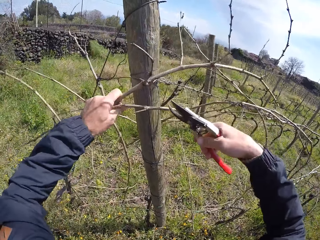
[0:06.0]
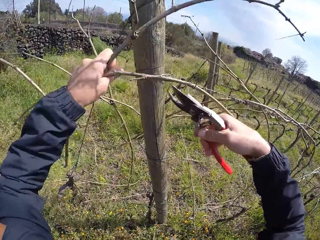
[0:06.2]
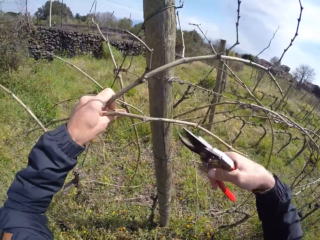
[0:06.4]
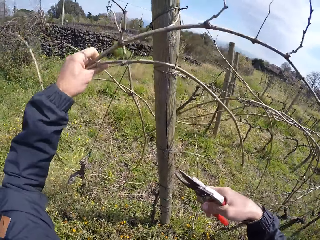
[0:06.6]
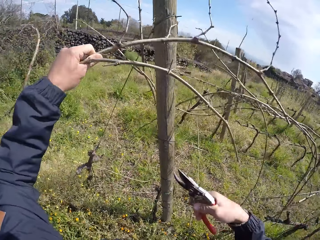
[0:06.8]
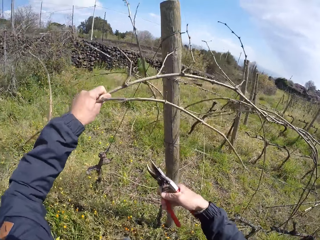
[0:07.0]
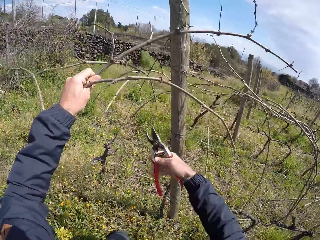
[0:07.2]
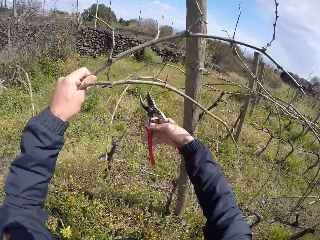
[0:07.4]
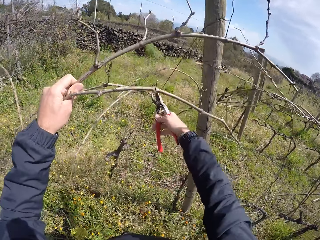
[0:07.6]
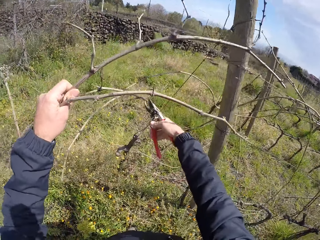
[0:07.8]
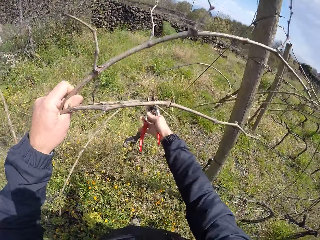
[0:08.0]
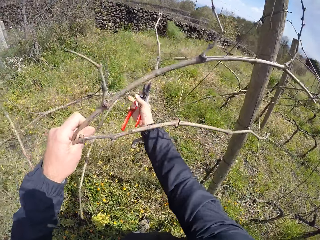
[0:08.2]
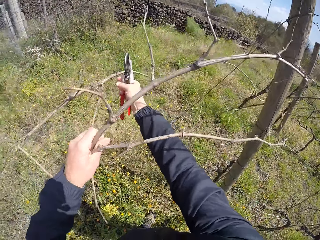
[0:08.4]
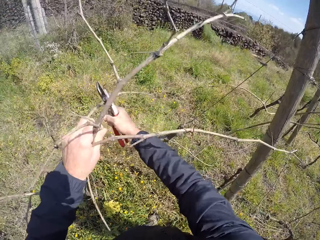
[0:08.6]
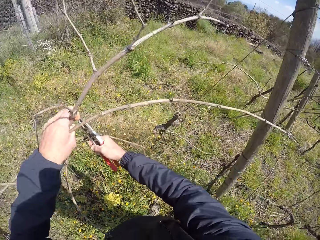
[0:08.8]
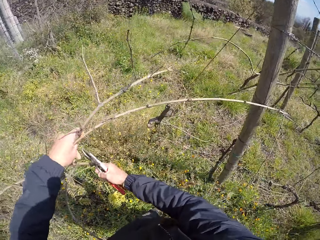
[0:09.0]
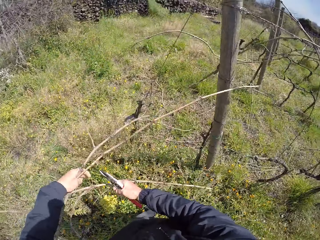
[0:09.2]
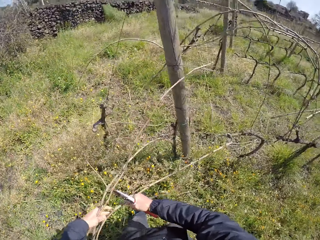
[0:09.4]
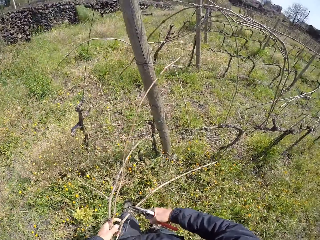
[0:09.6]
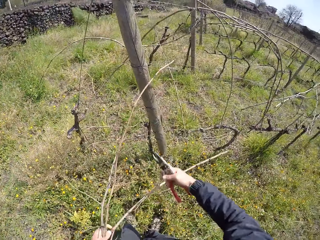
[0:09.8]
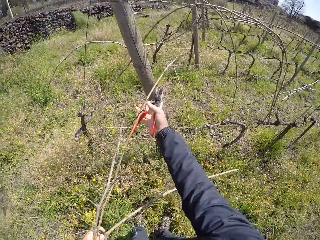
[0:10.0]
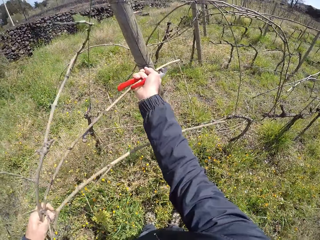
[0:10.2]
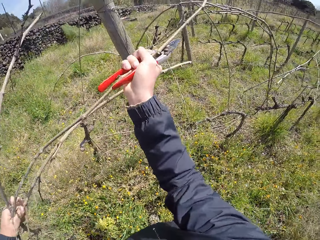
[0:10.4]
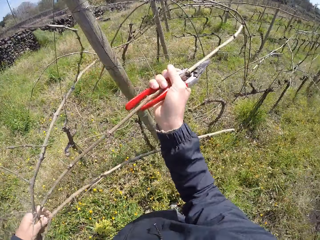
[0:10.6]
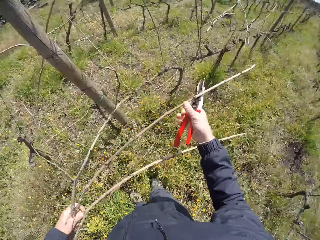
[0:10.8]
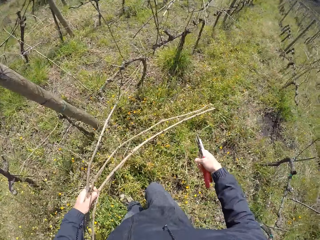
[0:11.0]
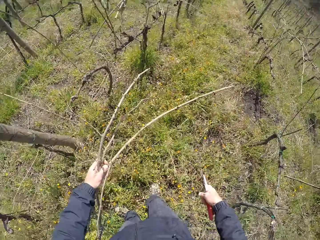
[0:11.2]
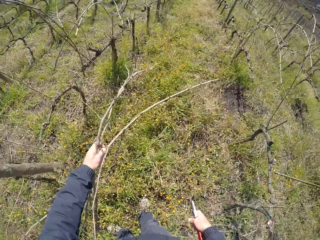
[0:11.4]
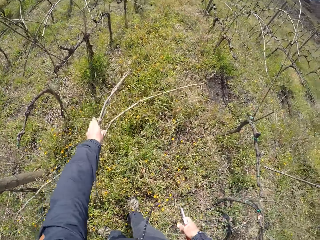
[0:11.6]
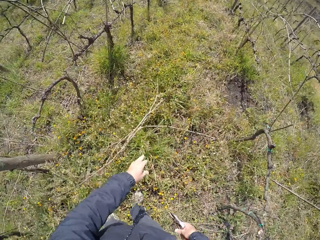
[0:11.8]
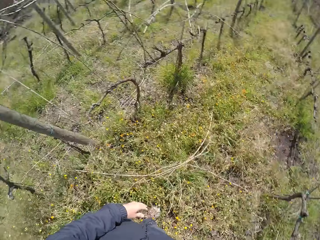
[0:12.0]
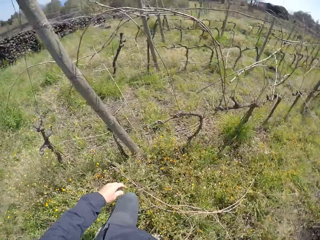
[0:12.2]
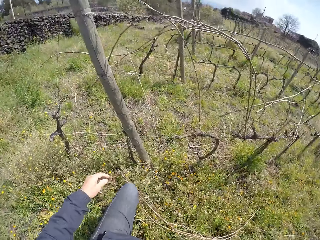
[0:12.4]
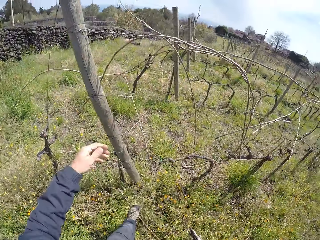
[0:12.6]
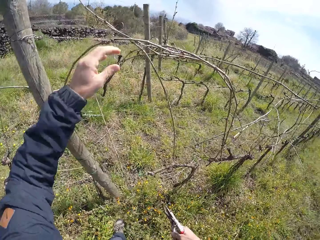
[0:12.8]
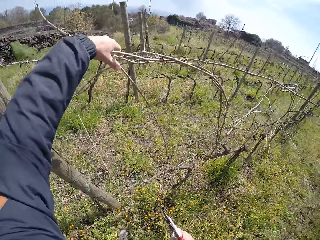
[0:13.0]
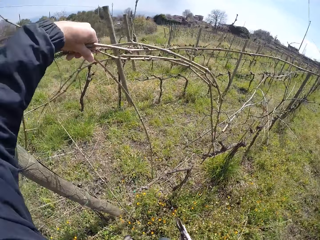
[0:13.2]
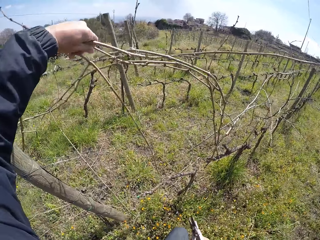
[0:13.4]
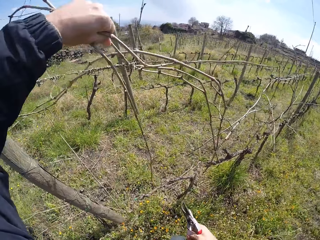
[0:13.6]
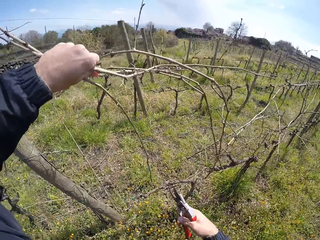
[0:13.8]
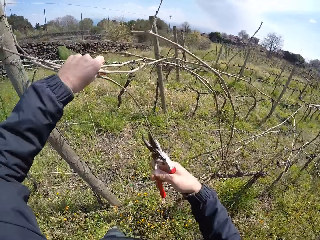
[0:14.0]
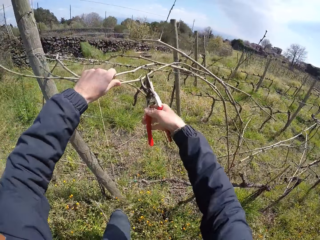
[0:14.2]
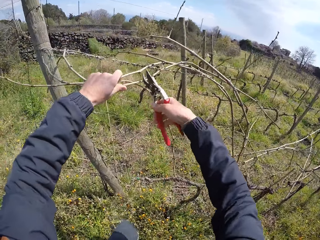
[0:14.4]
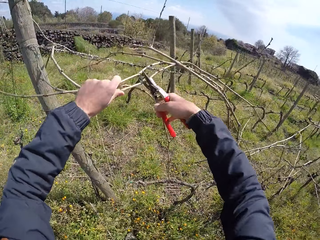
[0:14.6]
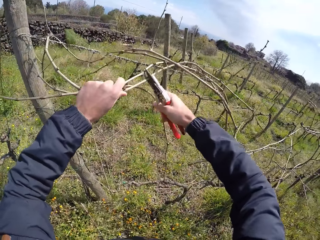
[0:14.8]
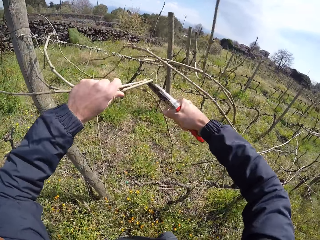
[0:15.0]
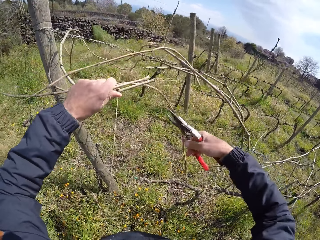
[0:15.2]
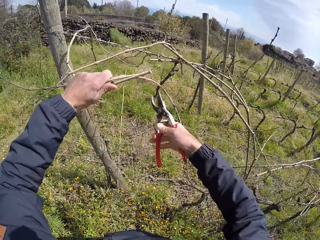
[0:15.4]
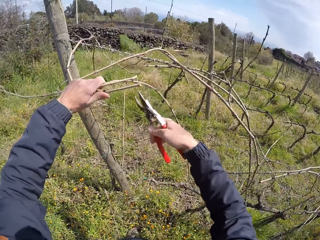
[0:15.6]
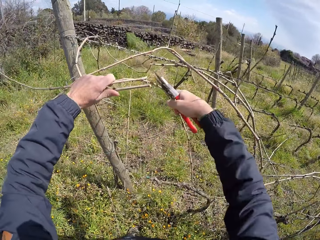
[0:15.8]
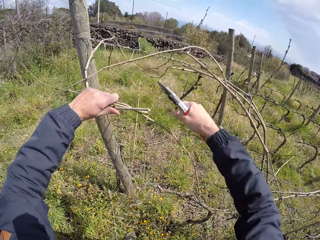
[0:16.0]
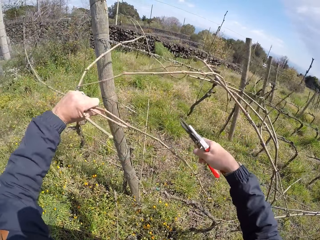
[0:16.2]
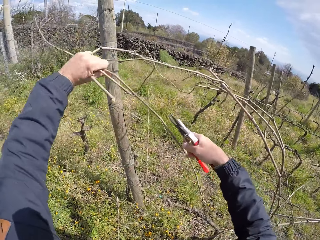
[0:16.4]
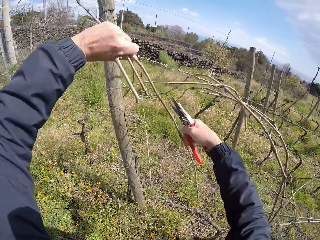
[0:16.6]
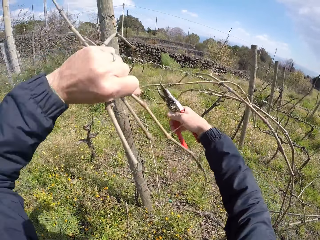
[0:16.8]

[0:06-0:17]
The camera wearer pulls twigs from a wired fence with both hands. He holds the twigs with both hands and drops the twigs in his left hand on the ground. He holds the twigs with his left hand. He cuts the twigs in his left hand with a pruner, a pruning shear, in his right hand.

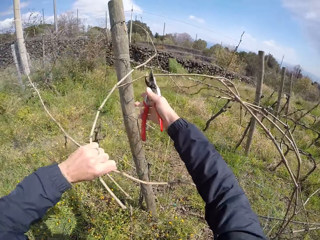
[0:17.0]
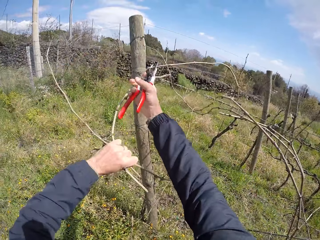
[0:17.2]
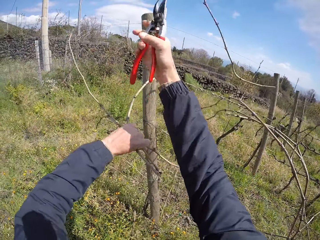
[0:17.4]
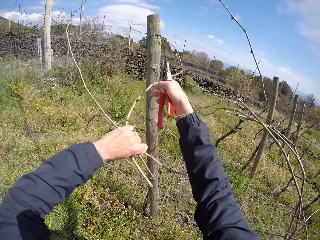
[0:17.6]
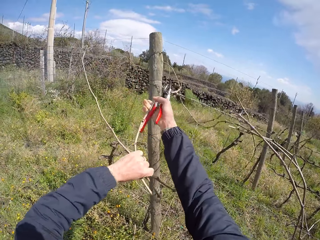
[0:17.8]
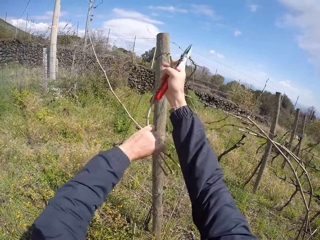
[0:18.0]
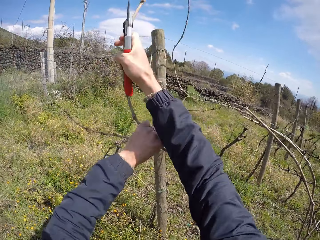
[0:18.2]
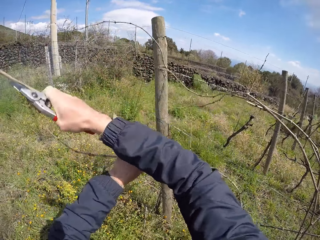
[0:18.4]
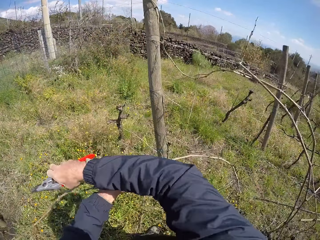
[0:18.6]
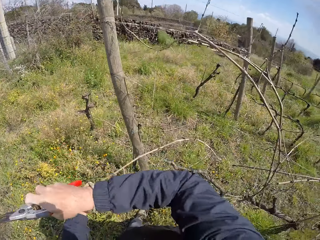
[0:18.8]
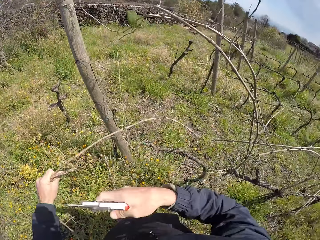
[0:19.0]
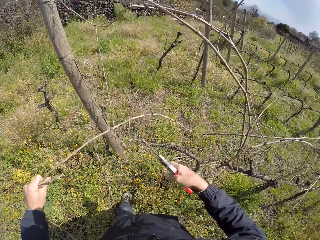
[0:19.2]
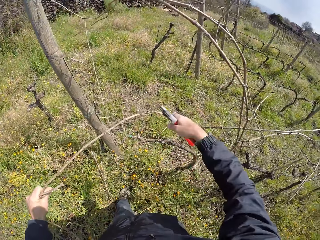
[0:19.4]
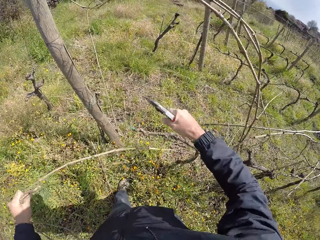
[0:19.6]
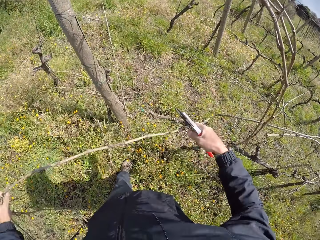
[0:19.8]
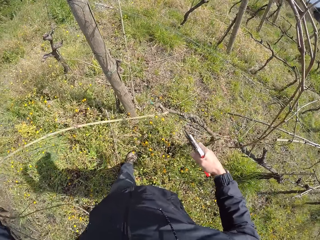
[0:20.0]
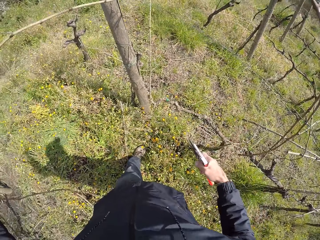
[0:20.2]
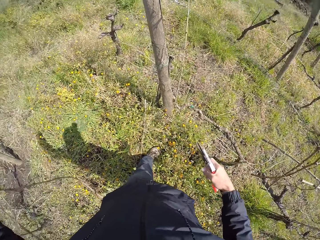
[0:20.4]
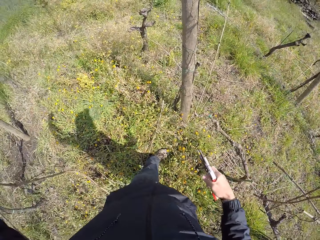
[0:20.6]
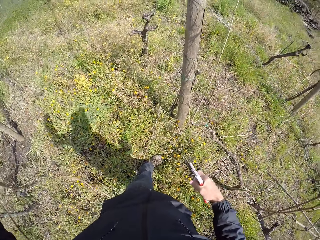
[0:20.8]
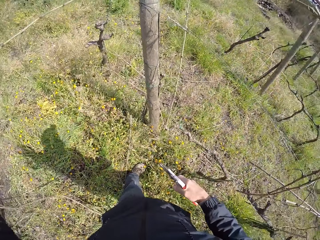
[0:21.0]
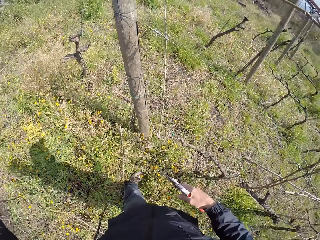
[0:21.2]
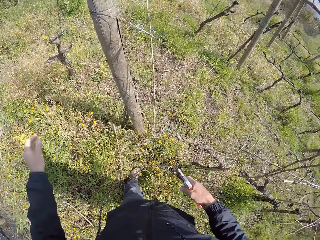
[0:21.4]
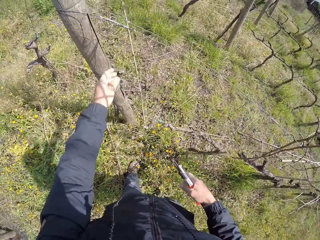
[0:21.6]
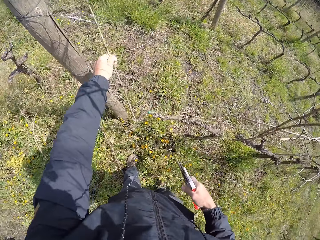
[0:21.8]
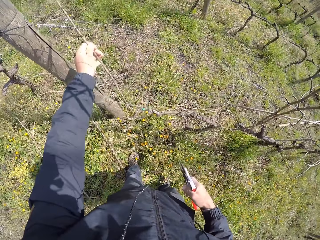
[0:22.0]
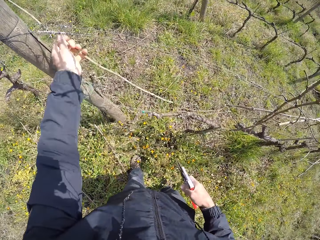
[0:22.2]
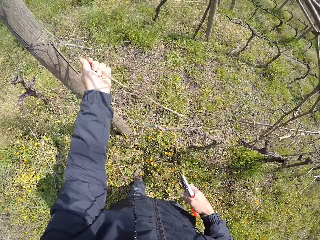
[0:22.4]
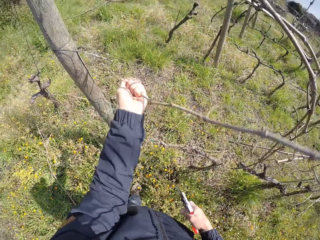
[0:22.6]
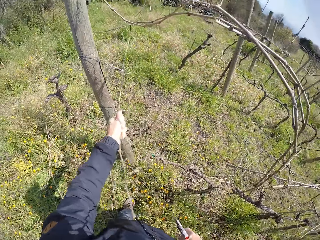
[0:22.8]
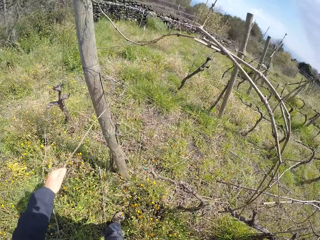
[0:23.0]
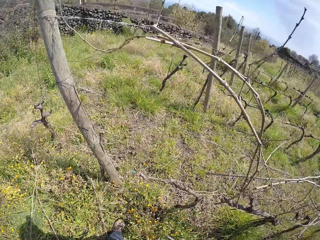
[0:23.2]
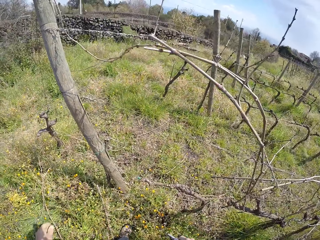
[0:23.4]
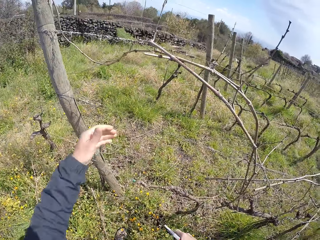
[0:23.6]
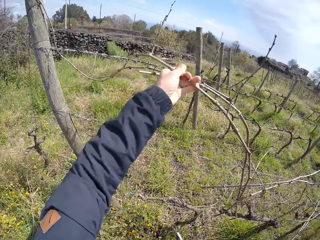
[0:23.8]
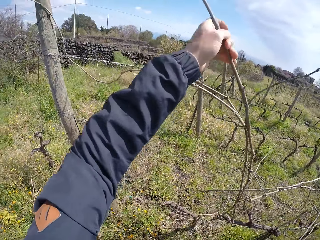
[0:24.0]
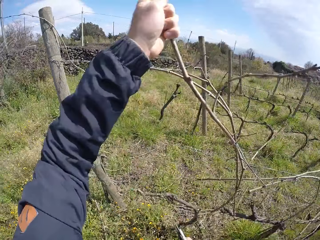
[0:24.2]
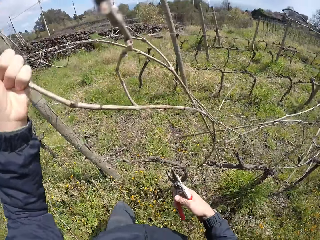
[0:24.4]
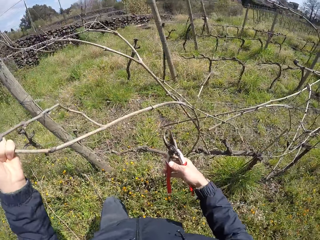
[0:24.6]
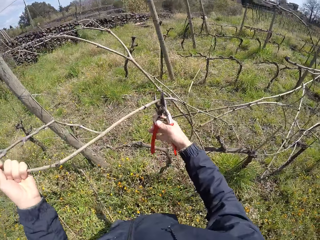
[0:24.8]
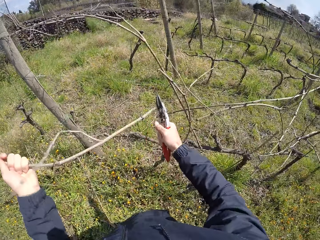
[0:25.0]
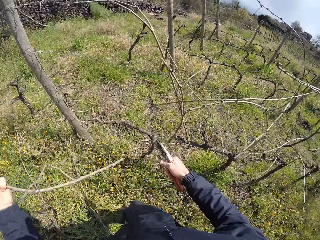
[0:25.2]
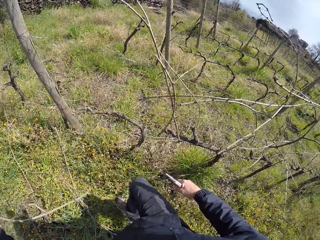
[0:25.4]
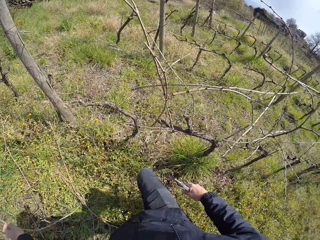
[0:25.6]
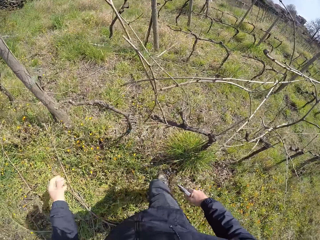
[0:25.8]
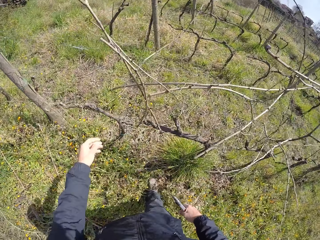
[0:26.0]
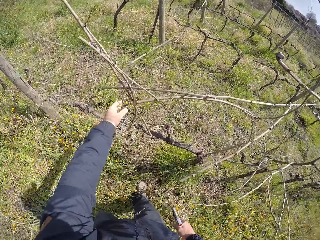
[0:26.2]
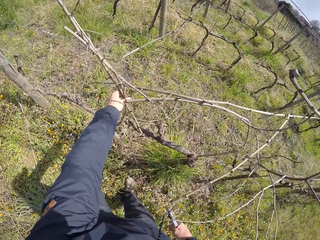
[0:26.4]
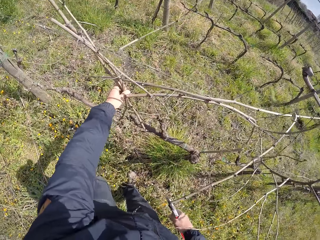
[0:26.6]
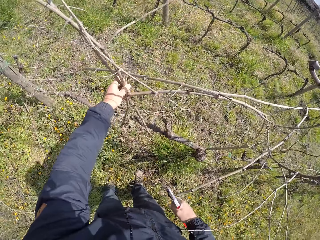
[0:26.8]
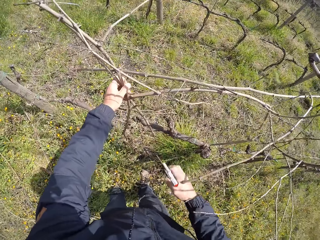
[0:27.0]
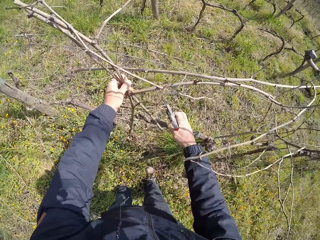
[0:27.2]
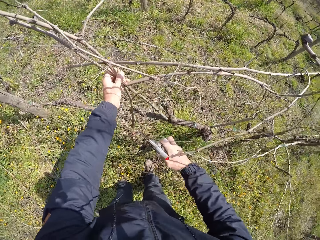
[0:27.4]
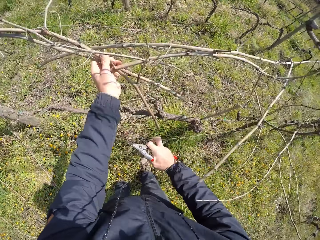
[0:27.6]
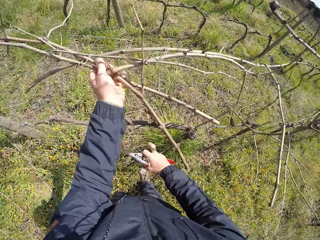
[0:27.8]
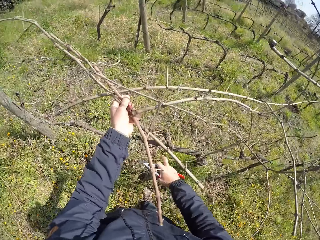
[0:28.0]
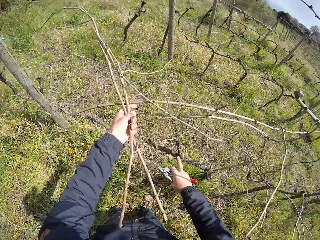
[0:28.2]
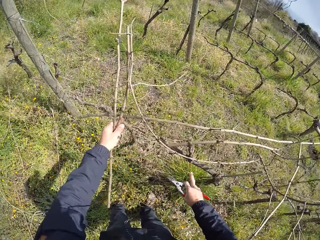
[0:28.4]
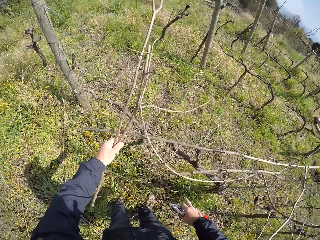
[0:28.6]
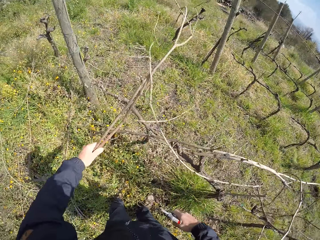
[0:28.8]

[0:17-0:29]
The camera wearer pulls twigs from the wired fence with both hands. He cuts a twig with the pruning shear and drops the twigs in his left hand on the ground. He pulls a twig from the fence with his left hand and drops the twig in his left hand on the ground. He pulls a twig with his left hand and holds the twigs with his hand. He cuts the twig with the pruner in his right hand and drops the twig in his left hand on the ground. He walks around the field. He holds the twigs with his hand, pulls twigs with his left hand, and moves a twig with his hand.
